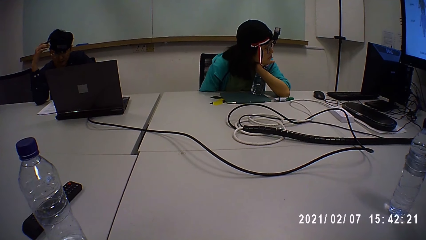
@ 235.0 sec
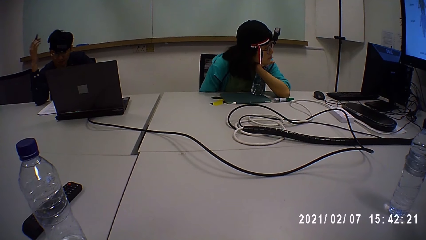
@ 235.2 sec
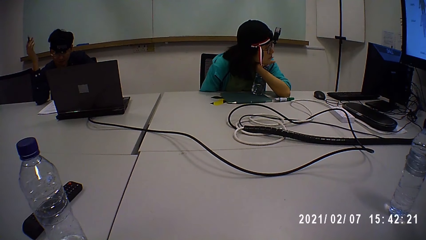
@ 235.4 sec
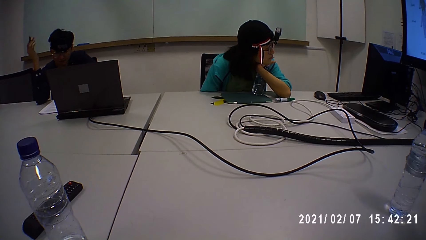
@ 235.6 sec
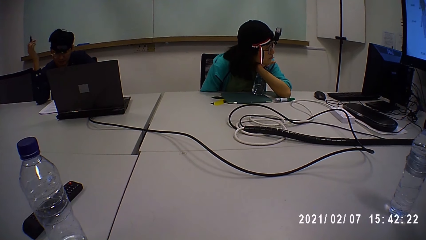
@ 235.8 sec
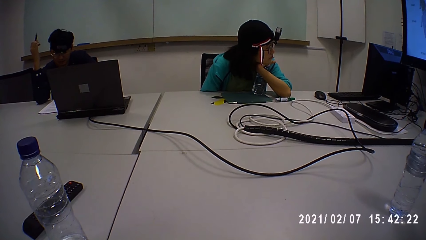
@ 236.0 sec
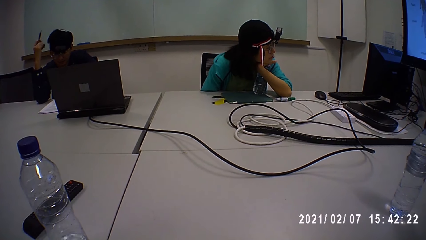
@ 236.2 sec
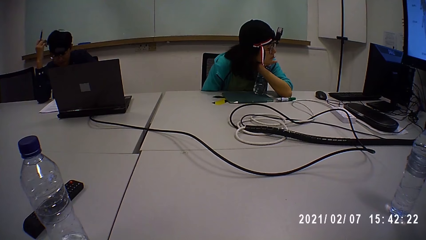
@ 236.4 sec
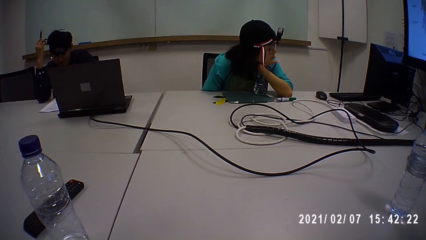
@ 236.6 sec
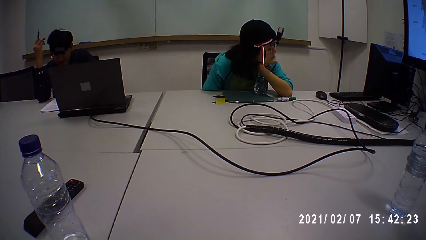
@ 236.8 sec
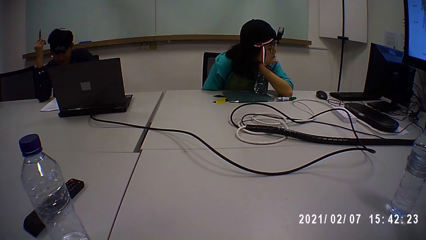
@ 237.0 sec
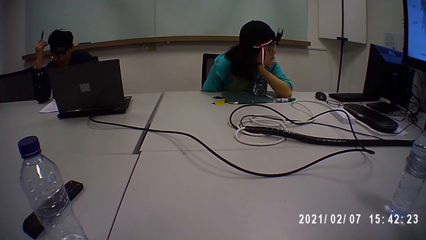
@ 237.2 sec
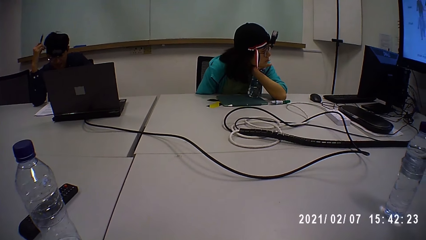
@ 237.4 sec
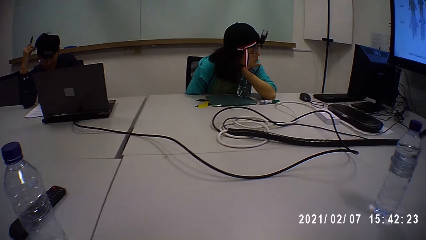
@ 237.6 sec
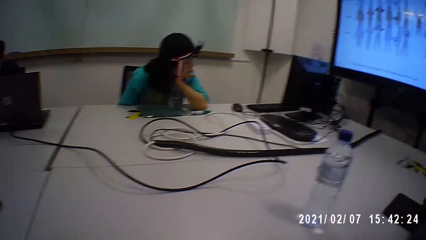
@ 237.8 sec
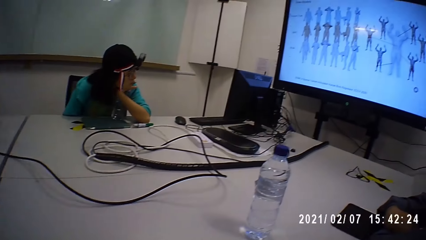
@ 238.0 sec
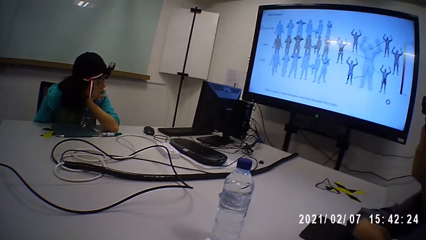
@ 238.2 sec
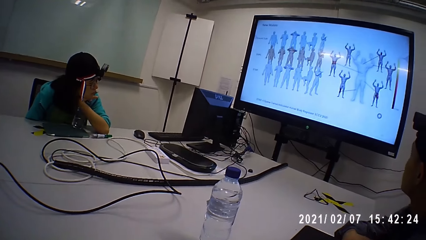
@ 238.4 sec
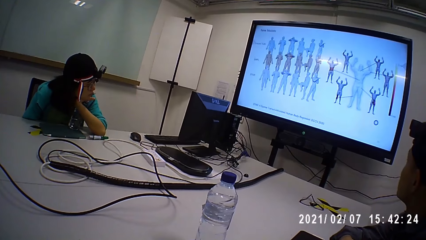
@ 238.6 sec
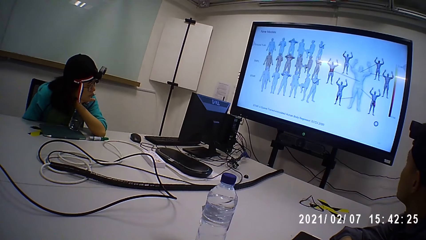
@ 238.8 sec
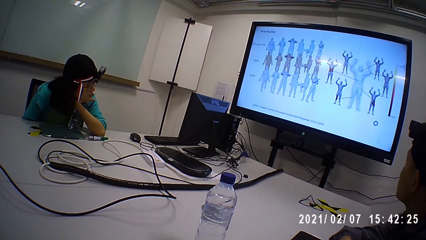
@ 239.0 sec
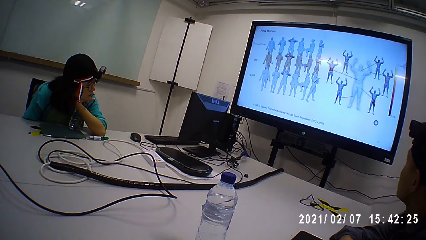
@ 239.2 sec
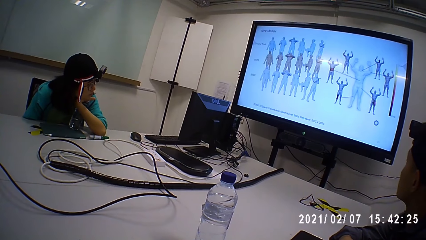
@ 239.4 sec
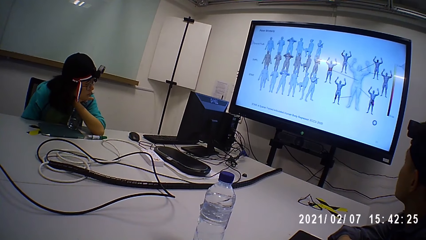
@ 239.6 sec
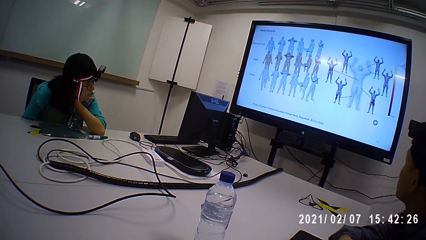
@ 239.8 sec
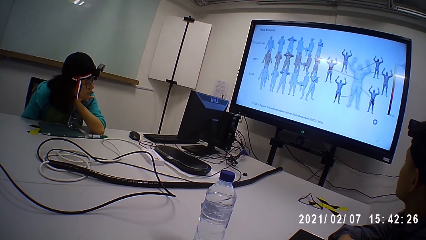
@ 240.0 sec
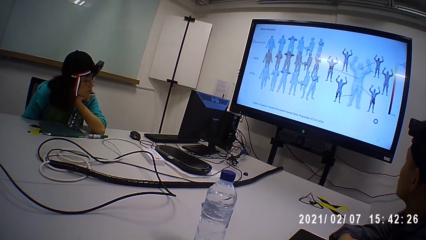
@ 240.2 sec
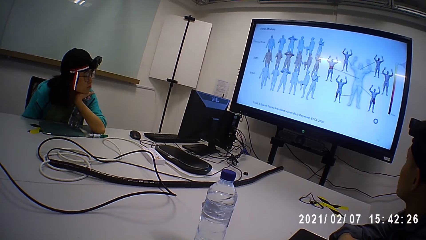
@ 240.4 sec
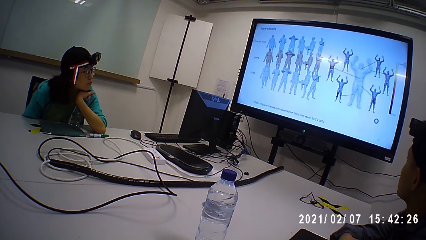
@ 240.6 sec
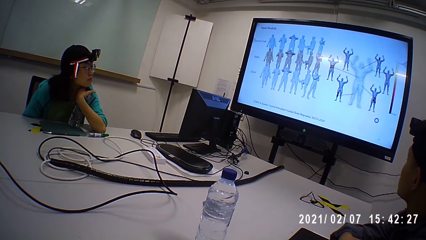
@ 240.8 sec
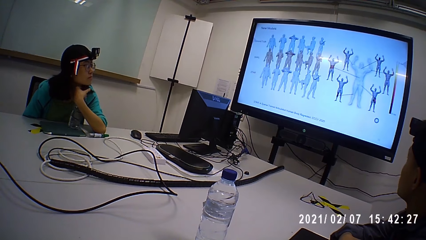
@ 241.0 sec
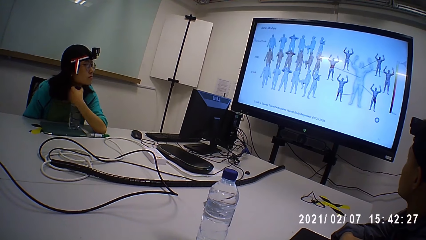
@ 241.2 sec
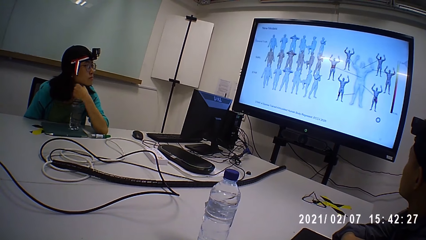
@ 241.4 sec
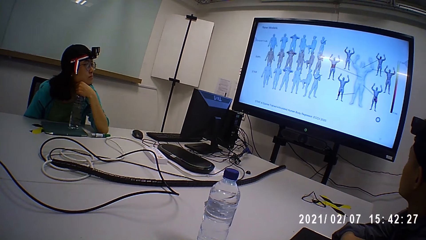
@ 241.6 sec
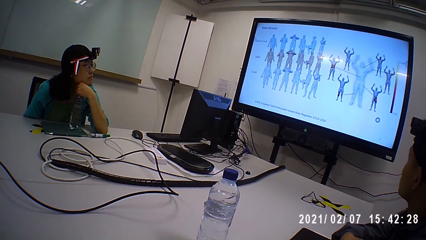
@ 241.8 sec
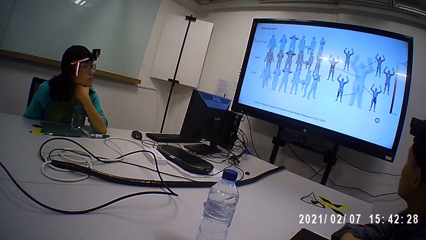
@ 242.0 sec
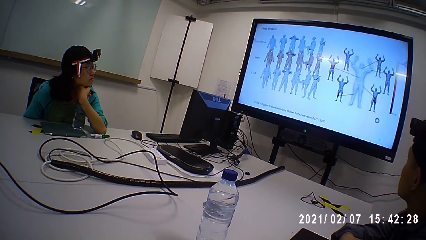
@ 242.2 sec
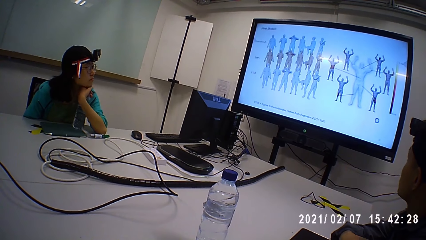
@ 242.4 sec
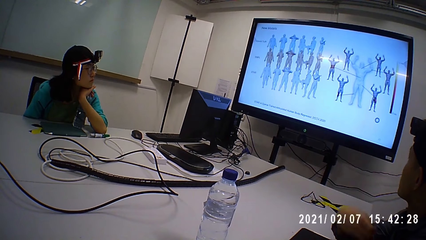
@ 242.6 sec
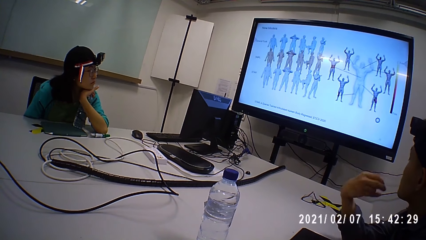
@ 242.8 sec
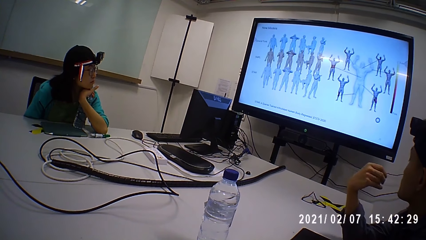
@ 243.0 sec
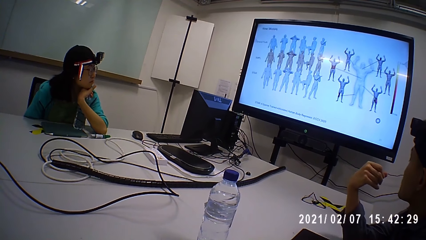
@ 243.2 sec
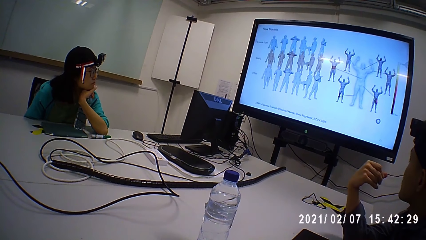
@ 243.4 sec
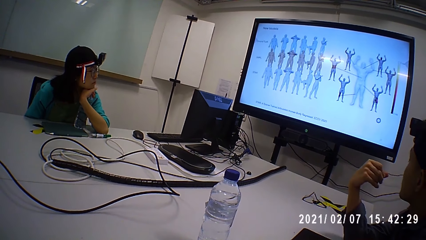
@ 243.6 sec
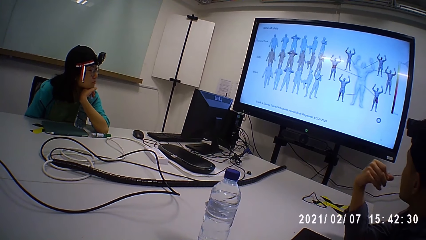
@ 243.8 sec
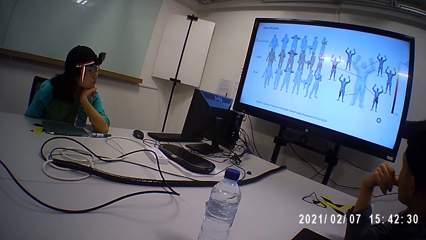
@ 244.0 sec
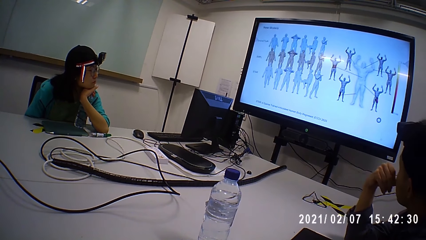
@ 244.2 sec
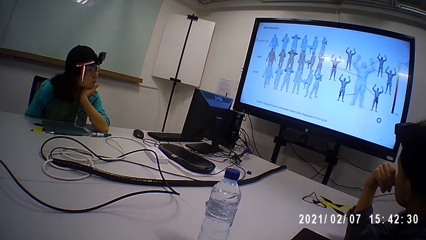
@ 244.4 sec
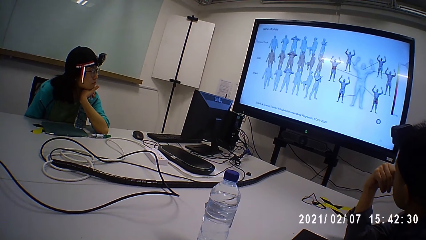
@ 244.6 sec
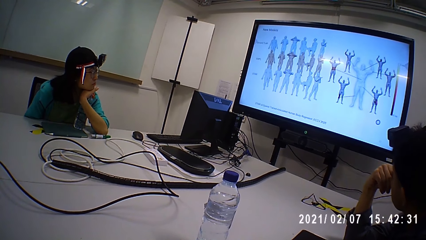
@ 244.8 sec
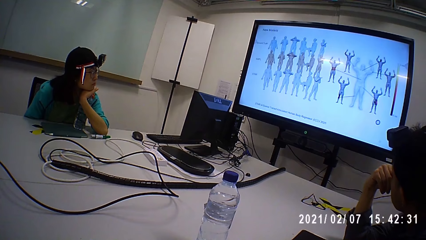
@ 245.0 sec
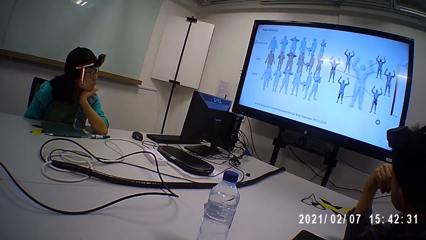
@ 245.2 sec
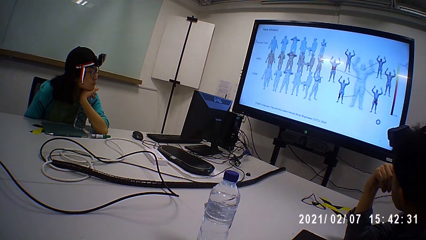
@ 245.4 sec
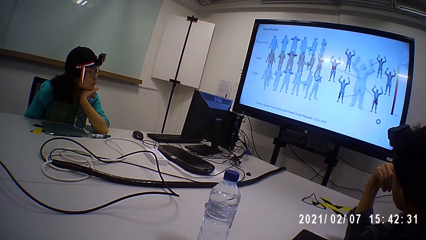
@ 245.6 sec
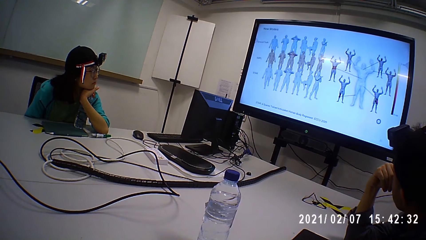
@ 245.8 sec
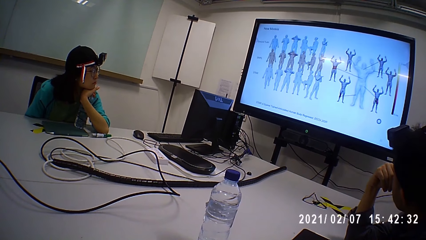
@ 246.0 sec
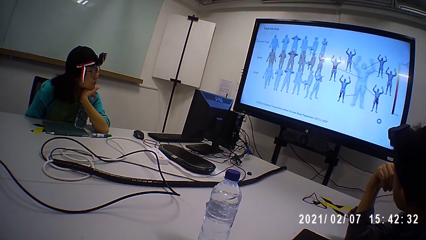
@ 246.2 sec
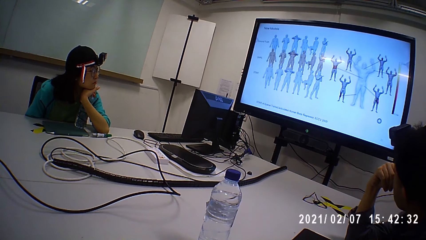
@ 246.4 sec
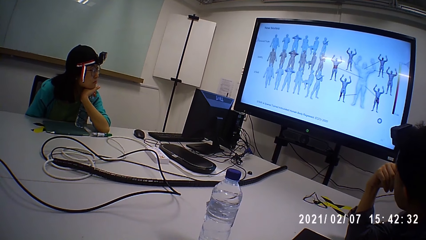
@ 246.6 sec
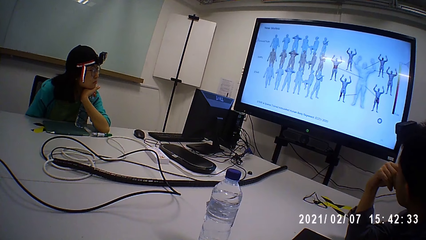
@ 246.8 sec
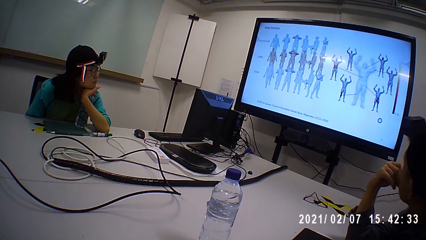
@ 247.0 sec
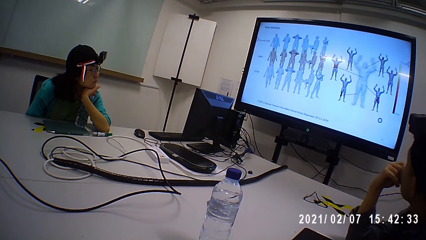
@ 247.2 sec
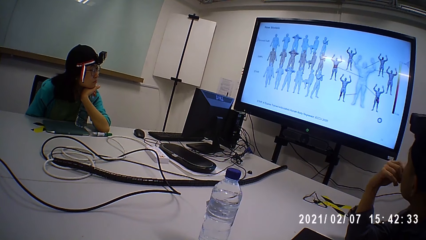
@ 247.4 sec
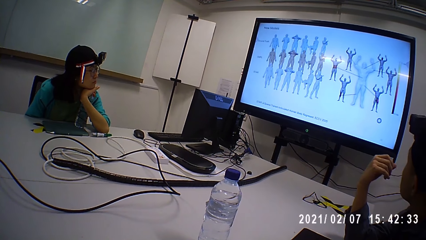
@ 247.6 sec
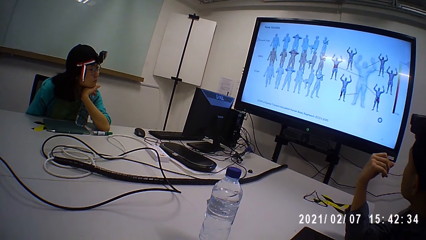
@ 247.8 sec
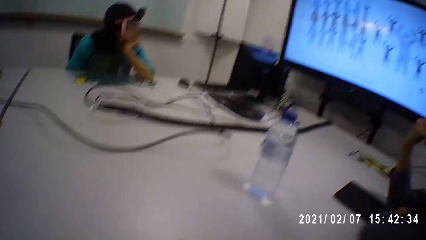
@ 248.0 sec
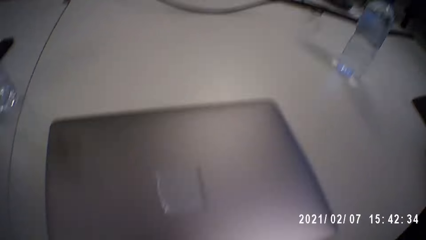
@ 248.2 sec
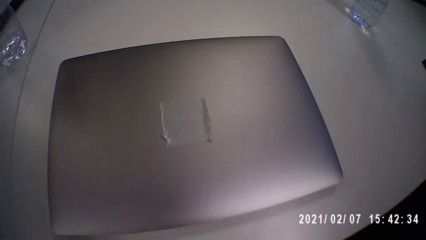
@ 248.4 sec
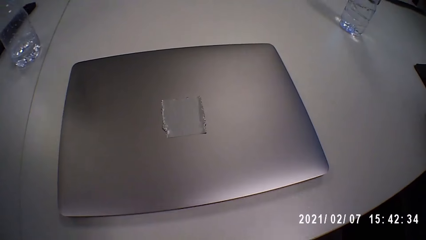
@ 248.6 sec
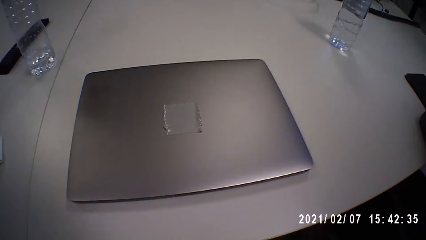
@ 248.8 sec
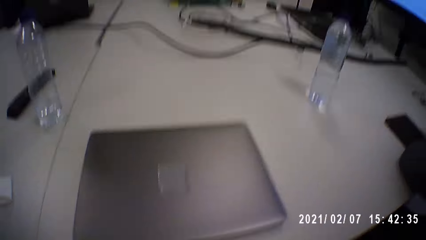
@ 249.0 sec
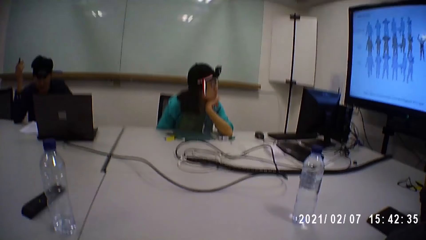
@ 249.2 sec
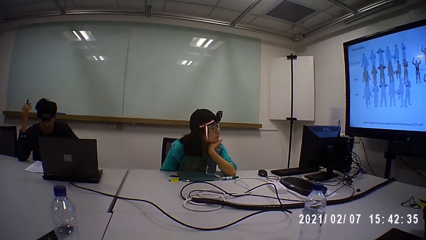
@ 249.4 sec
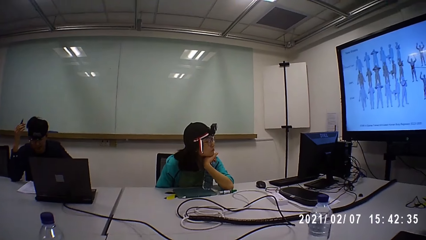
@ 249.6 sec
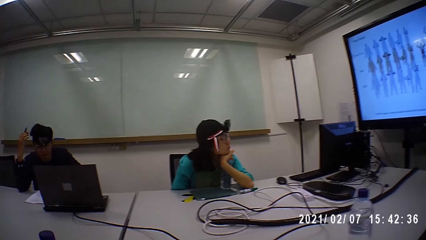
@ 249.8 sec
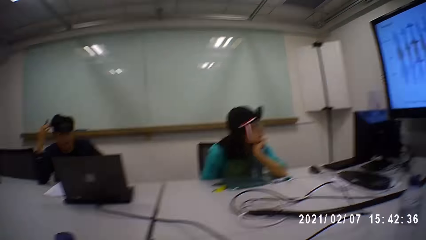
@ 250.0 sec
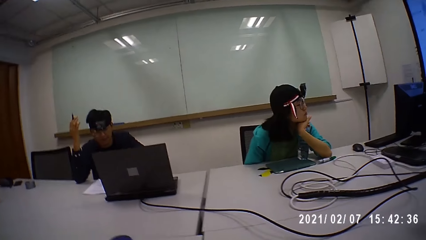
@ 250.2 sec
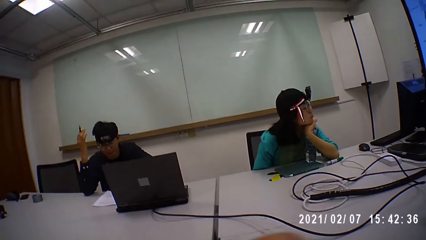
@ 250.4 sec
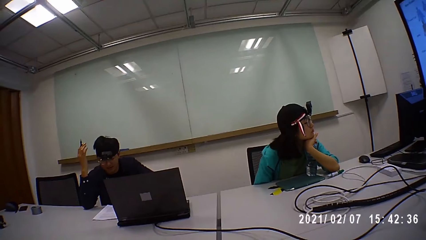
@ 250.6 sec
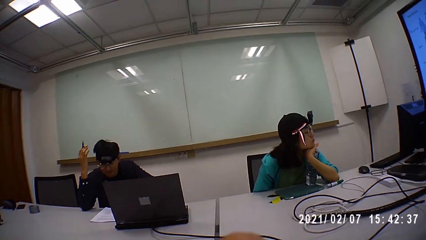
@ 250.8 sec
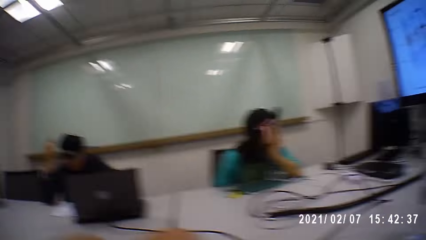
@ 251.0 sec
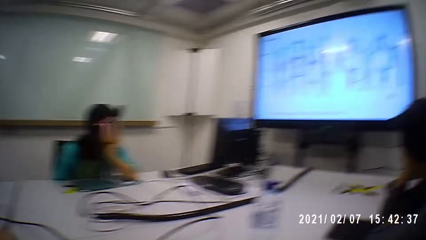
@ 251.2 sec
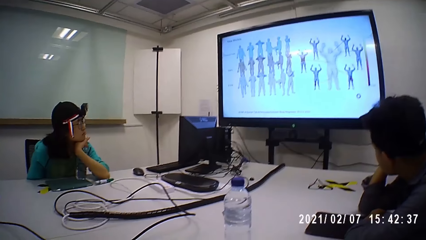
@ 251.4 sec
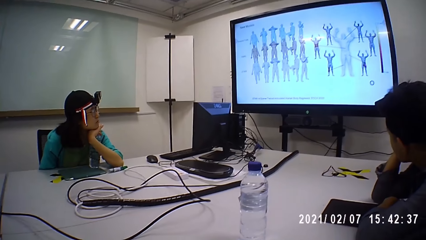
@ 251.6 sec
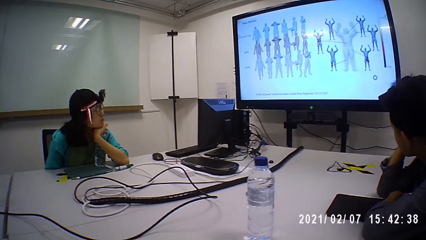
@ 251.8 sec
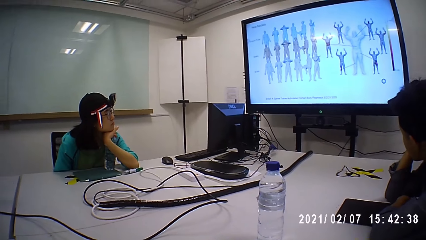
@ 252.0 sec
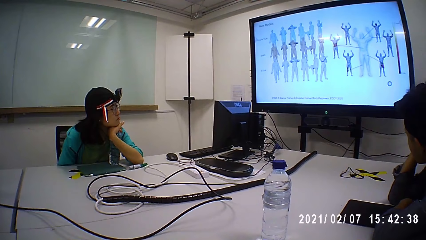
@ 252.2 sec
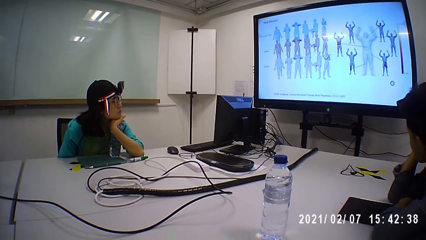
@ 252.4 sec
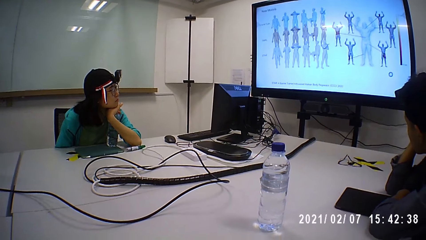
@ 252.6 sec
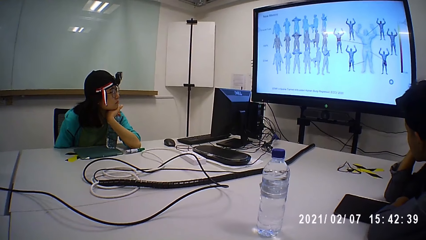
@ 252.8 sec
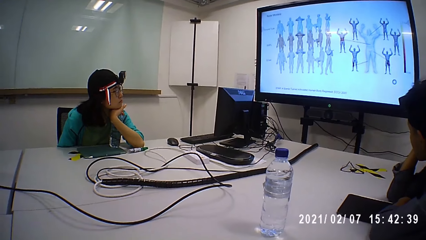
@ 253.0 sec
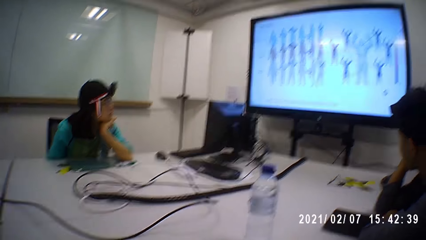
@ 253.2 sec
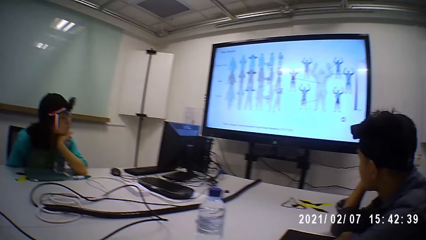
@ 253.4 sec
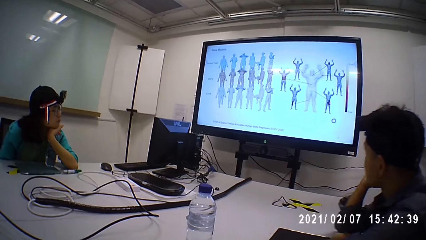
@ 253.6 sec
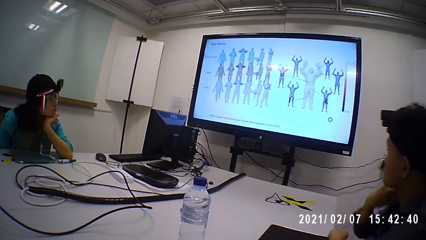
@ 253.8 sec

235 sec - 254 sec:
The camera wearer looks at the computer. A person moves the hand at the chin. Another person stares at the hand, moves the hand to the mouth, and moves the hand from the mouth. The camera wearer looks at the laptop. A man talks. Another person moves the hand. The camera wearer moves the hand at the table. They look at the computer.
